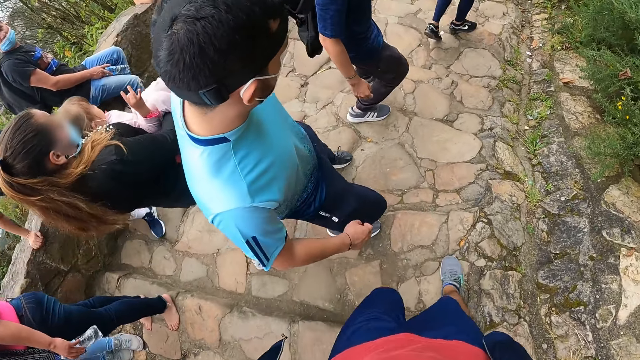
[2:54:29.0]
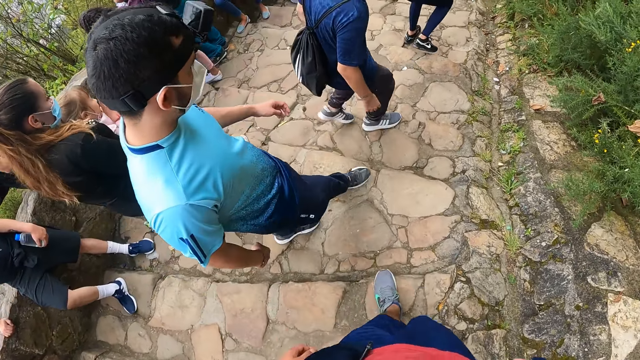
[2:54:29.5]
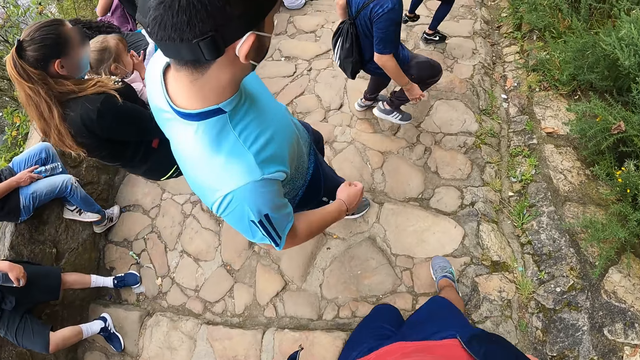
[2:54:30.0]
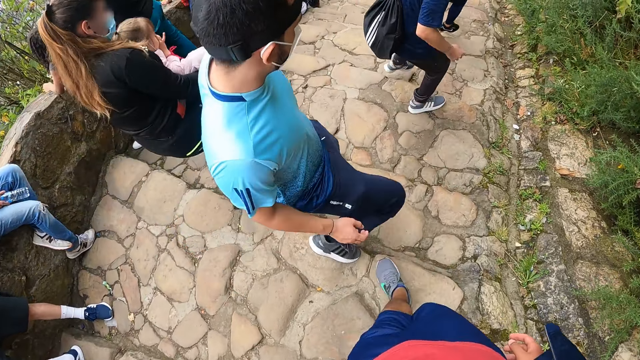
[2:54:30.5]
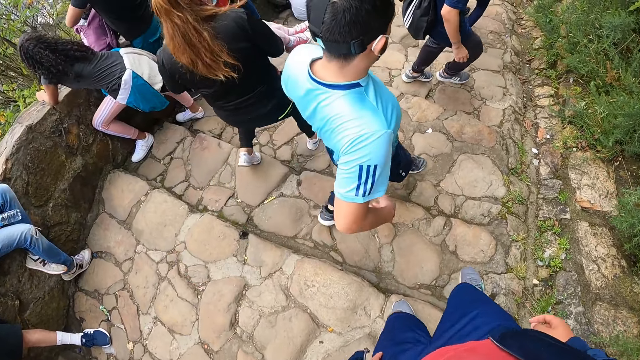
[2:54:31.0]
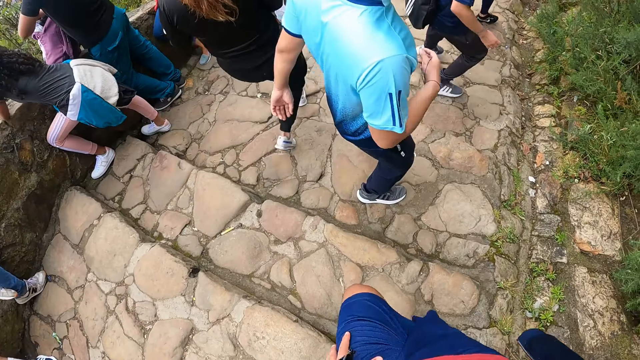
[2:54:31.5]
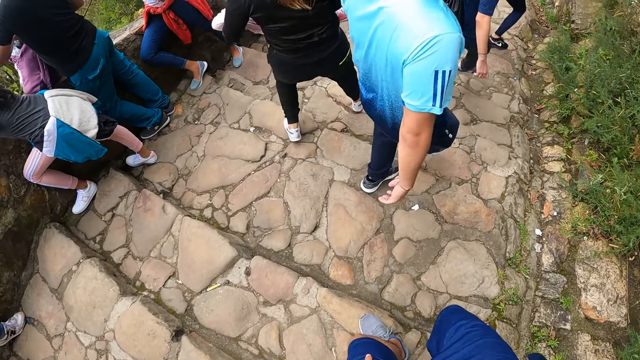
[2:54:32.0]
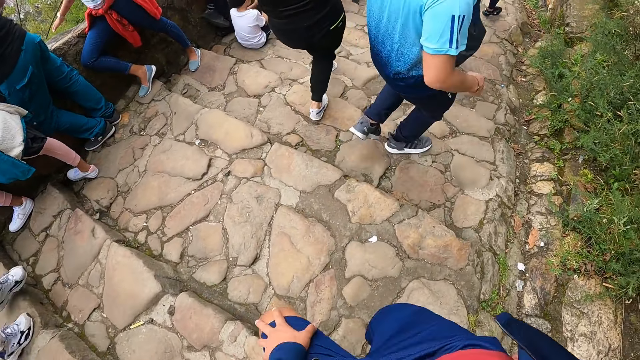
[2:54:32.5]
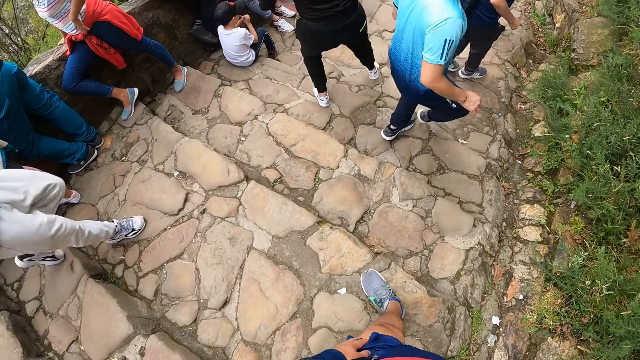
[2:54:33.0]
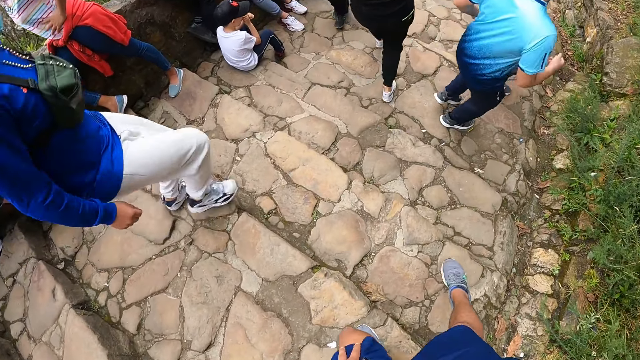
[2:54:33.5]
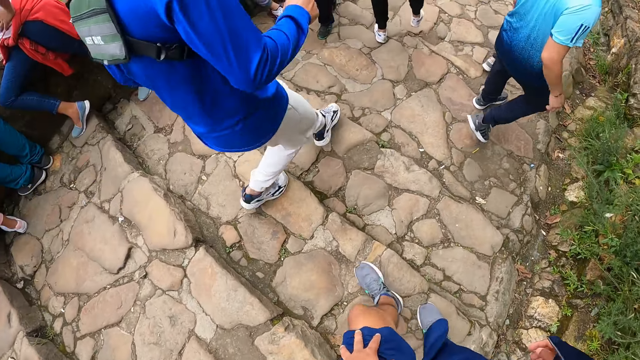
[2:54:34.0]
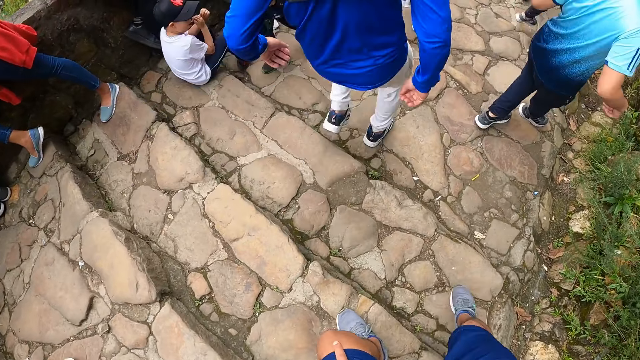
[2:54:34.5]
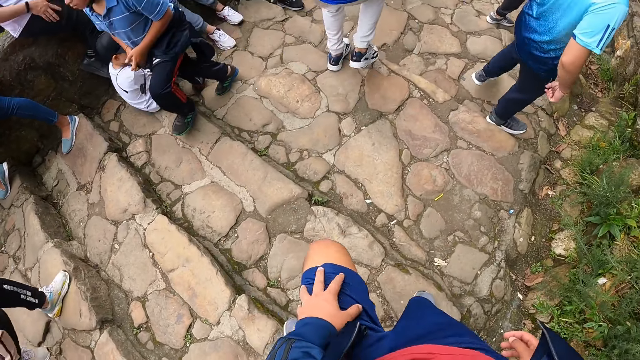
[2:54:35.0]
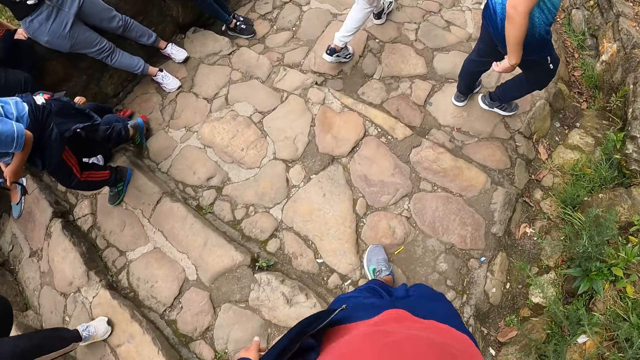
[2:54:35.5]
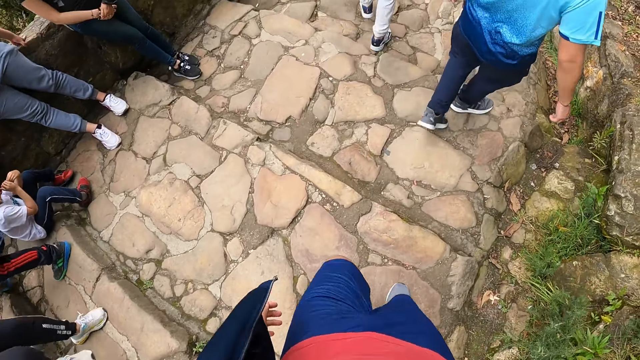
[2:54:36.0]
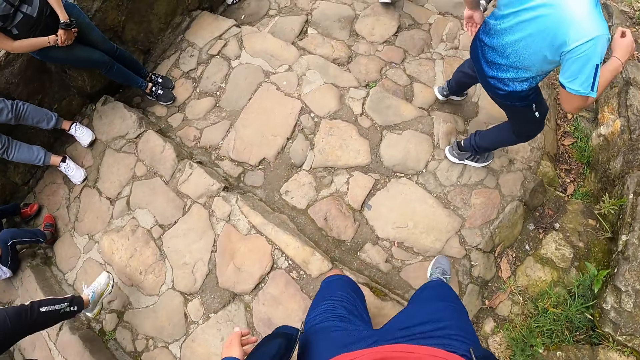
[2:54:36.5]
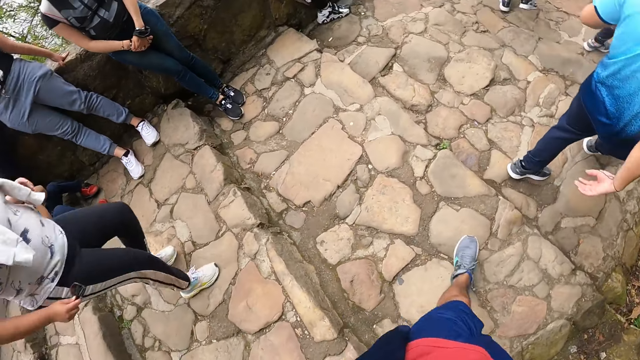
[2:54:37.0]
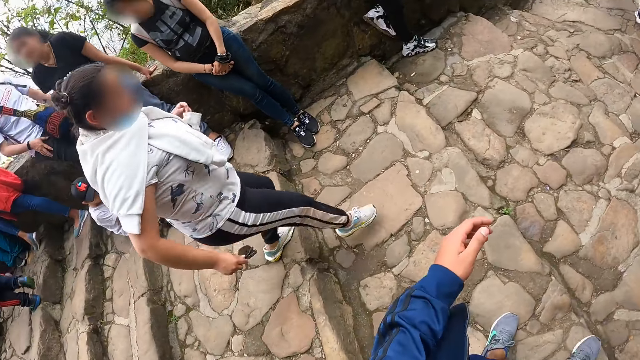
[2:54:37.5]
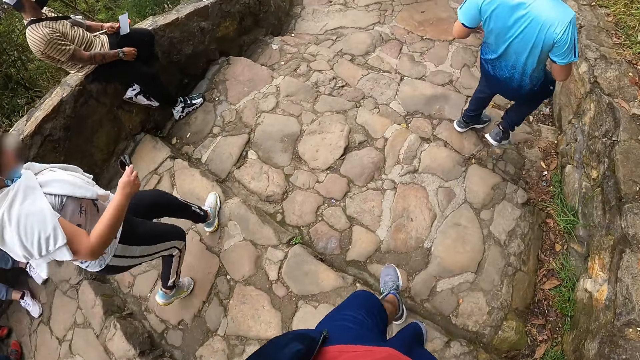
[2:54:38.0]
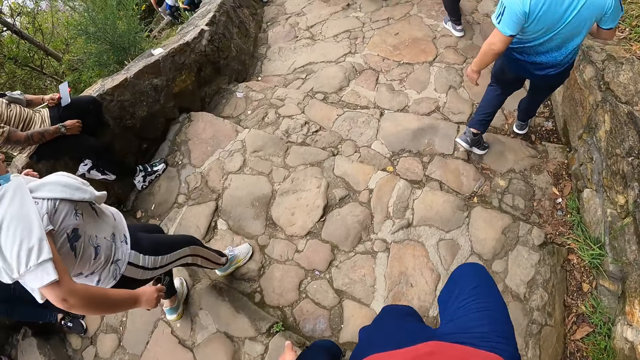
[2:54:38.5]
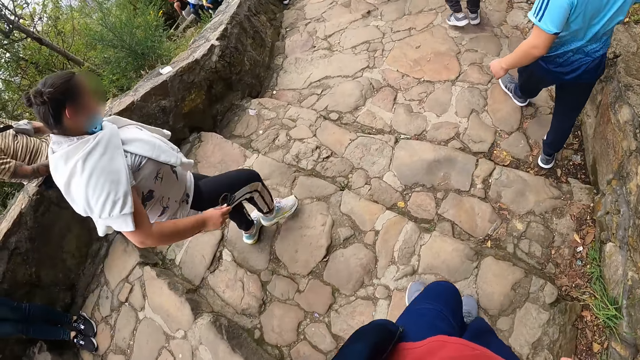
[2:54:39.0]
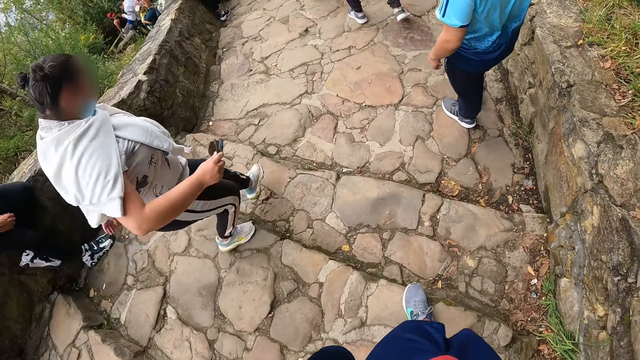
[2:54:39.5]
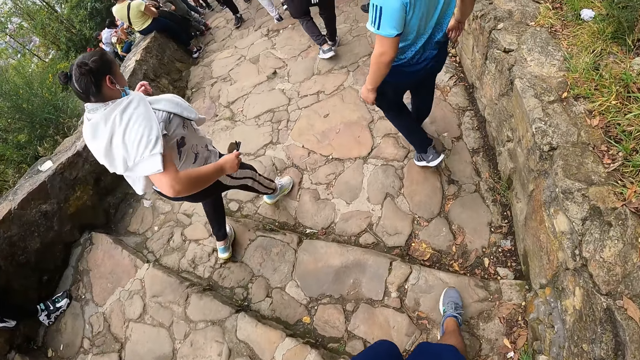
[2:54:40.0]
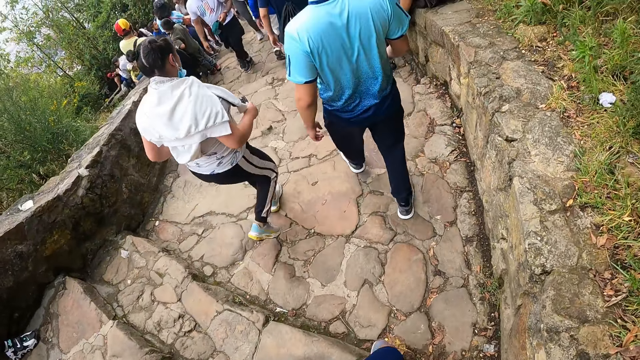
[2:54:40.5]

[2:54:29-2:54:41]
The camera wearer holds his thighs. He walks down the stairs.

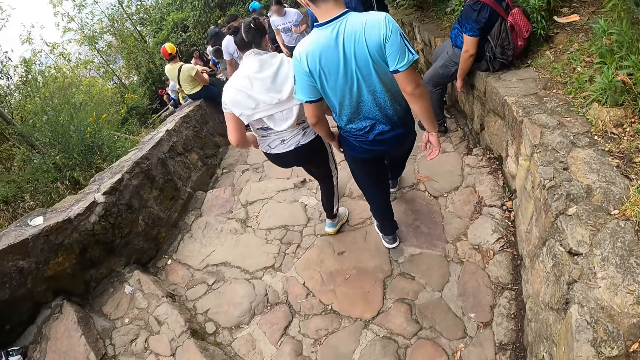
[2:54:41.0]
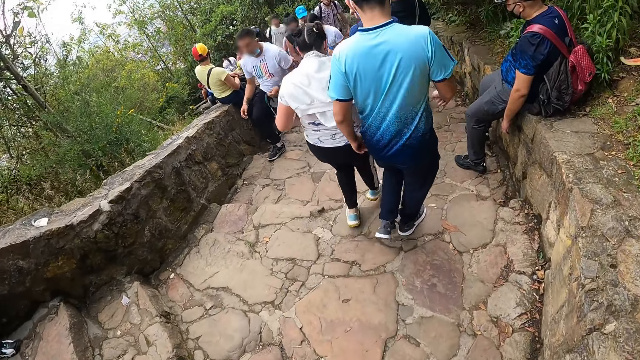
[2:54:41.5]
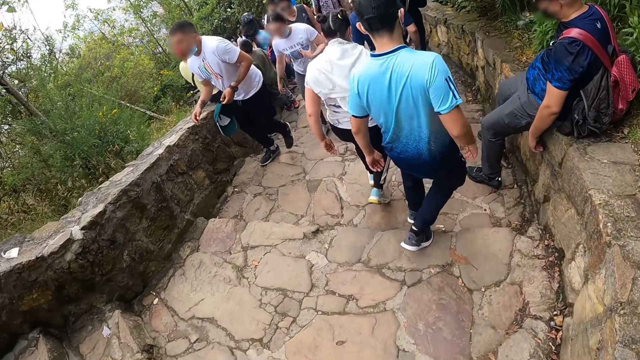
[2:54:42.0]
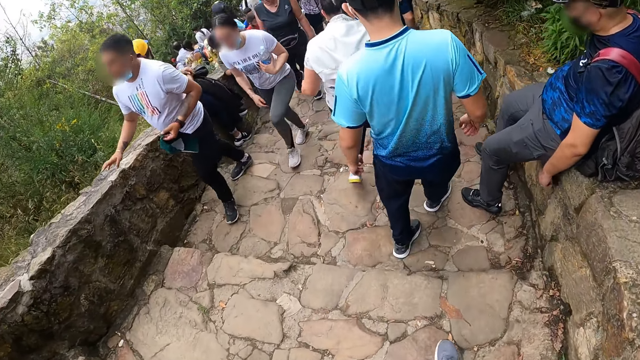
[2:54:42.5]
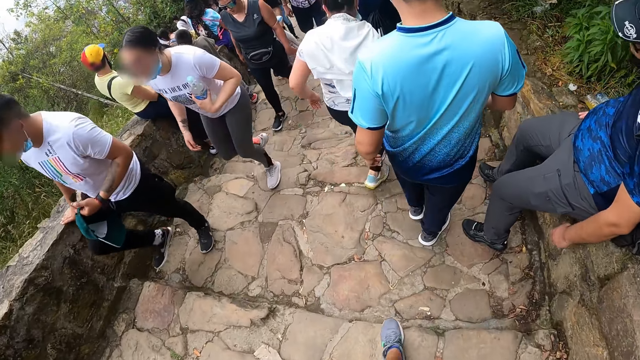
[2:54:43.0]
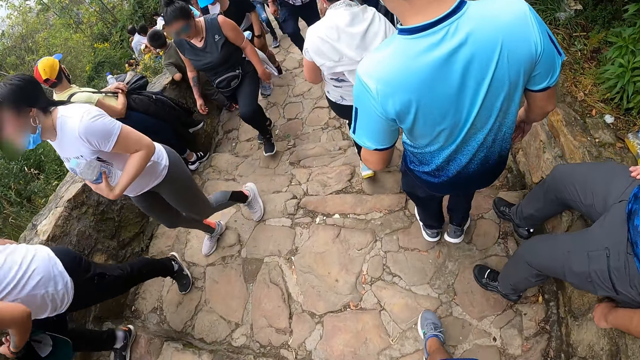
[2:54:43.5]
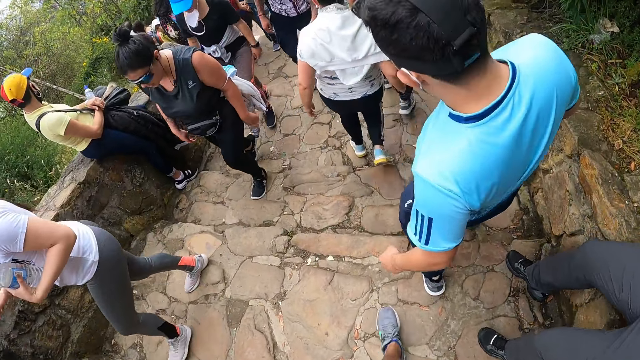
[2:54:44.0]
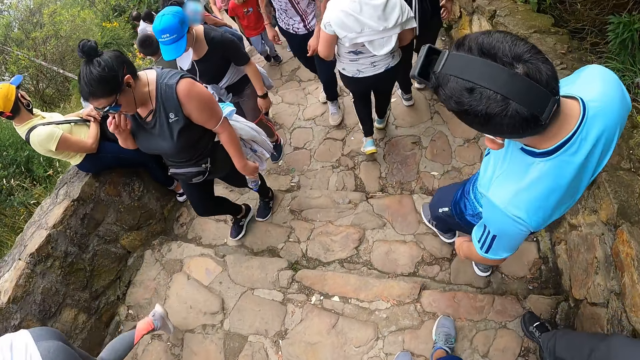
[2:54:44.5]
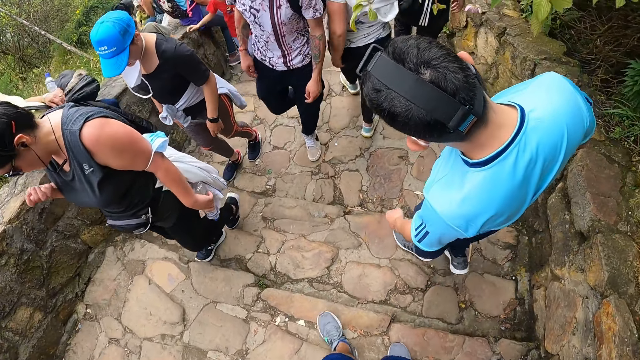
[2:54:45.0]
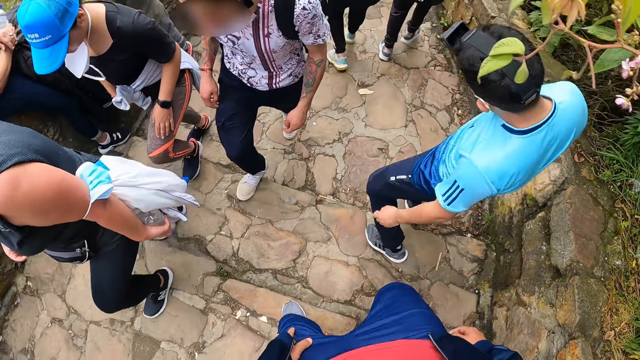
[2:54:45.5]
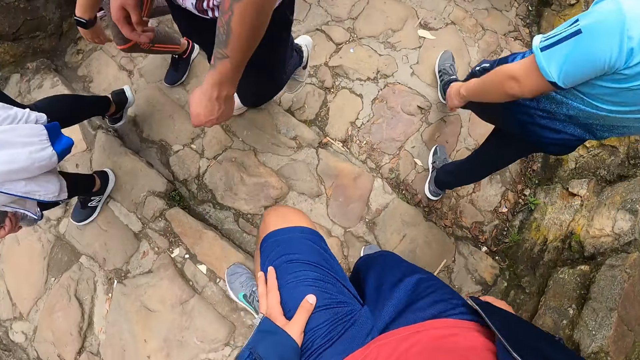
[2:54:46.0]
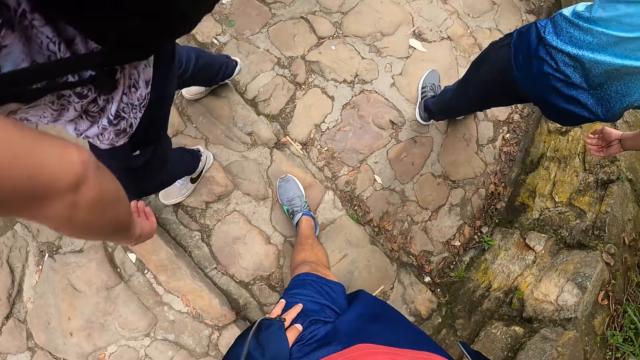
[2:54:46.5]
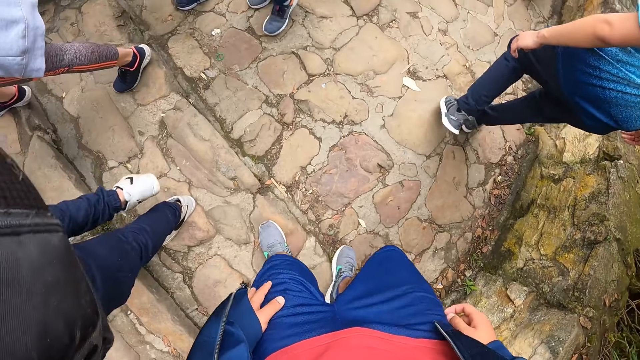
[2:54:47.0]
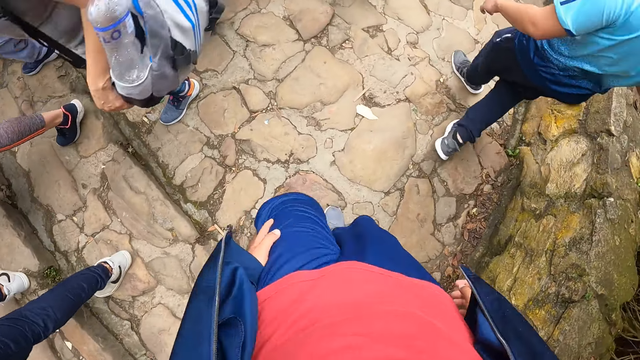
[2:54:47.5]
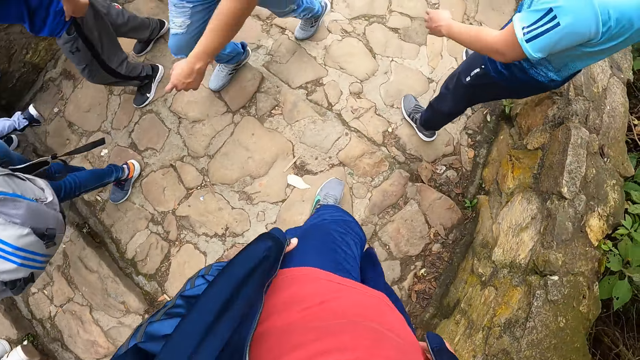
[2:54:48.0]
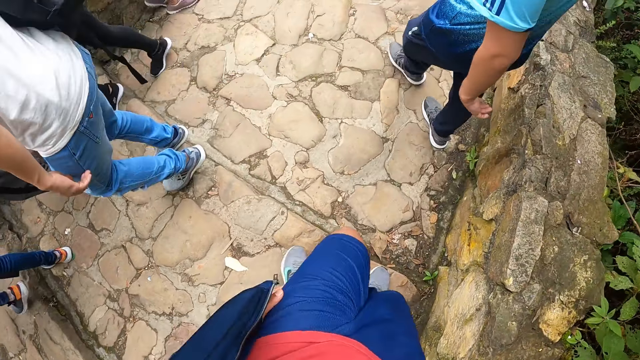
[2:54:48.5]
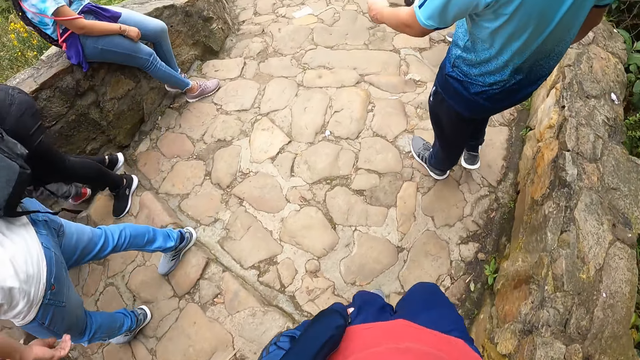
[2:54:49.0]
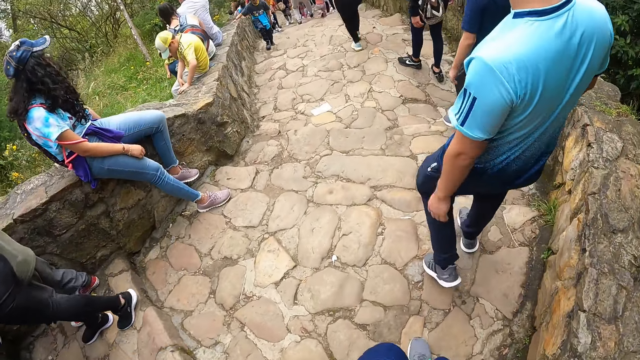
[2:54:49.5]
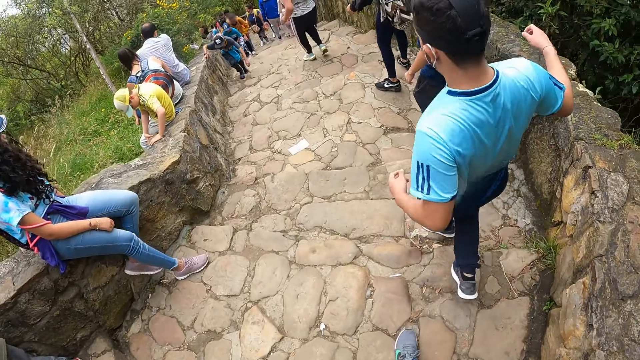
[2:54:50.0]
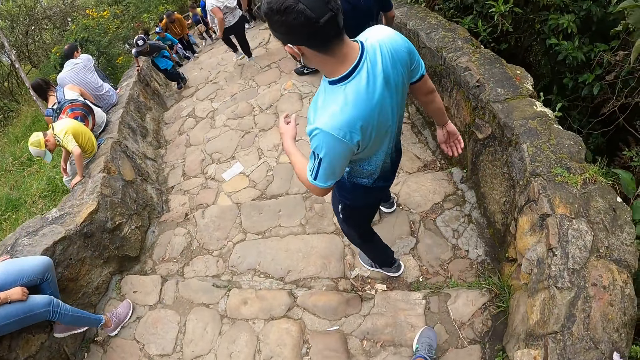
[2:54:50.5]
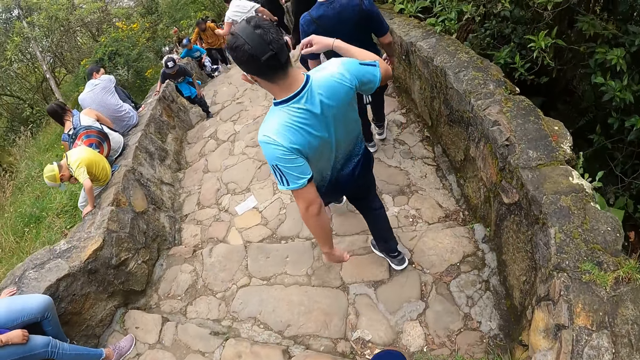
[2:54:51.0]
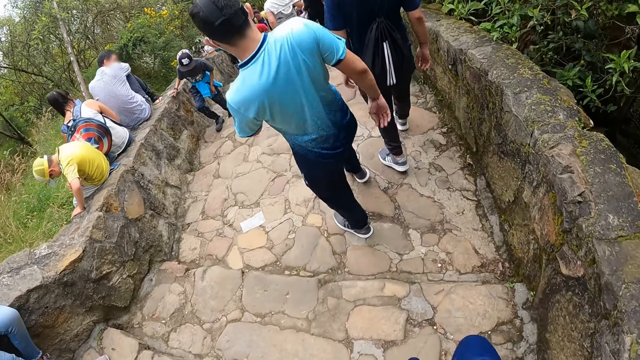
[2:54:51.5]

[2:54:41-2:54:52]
The camera wearer holds his thighs.
